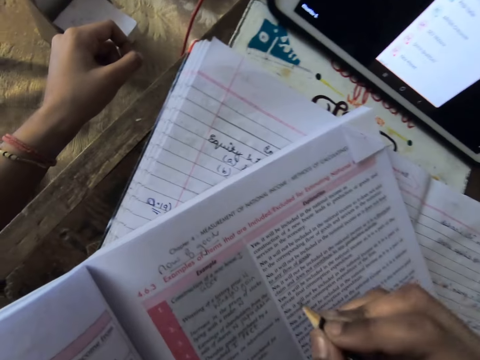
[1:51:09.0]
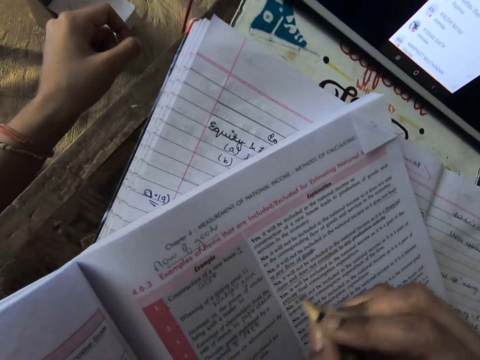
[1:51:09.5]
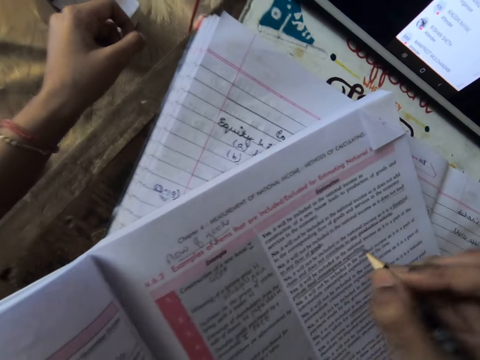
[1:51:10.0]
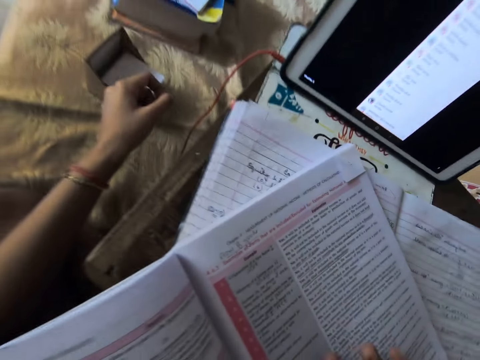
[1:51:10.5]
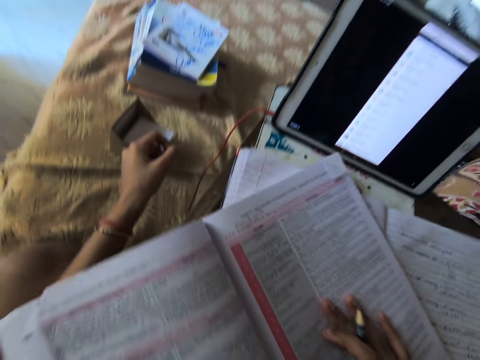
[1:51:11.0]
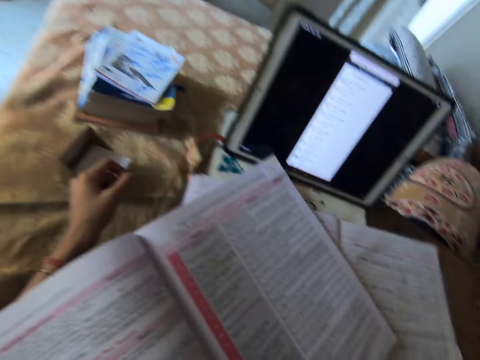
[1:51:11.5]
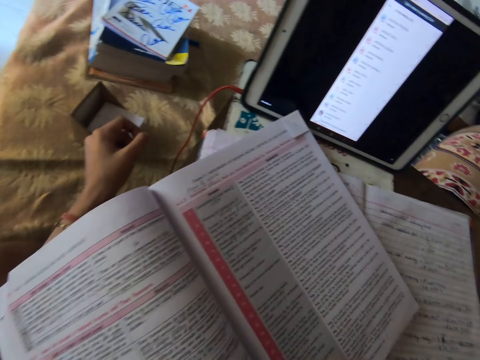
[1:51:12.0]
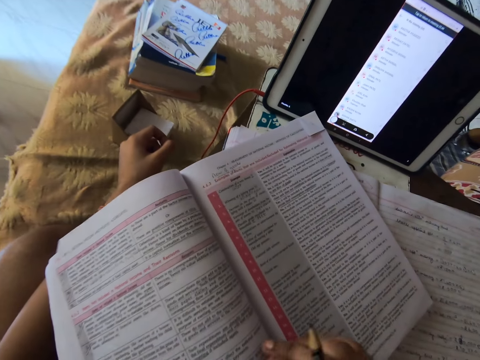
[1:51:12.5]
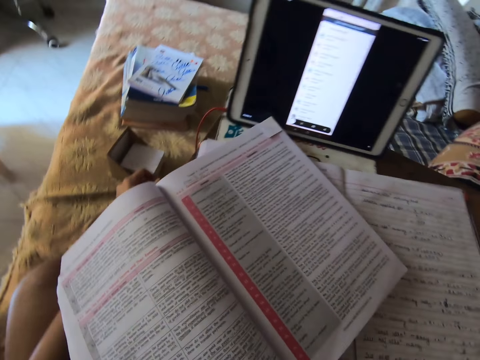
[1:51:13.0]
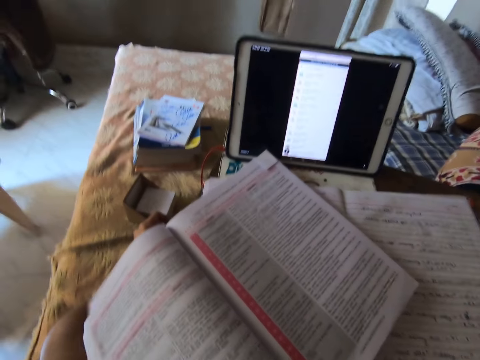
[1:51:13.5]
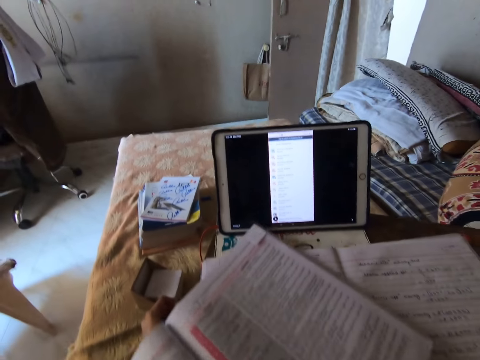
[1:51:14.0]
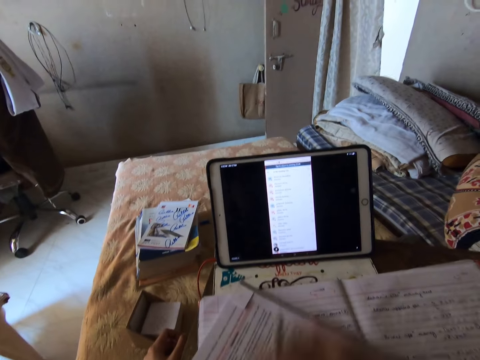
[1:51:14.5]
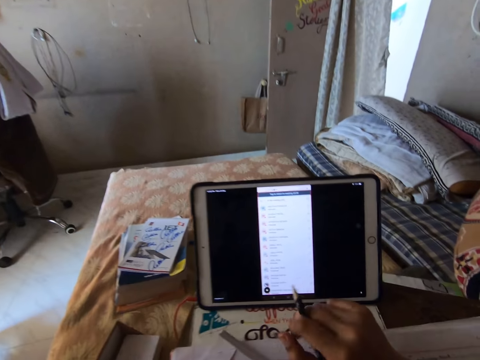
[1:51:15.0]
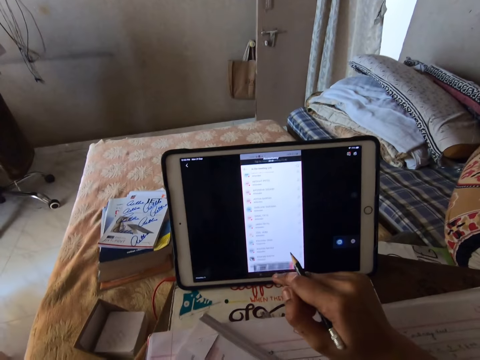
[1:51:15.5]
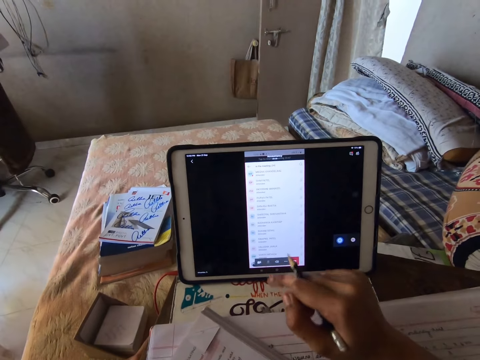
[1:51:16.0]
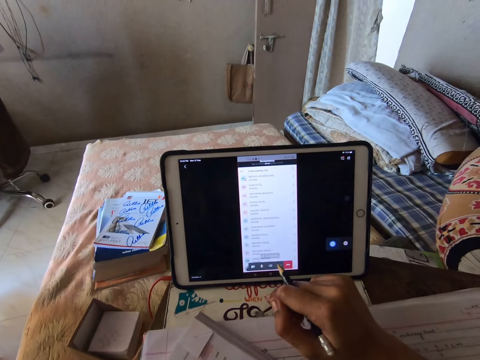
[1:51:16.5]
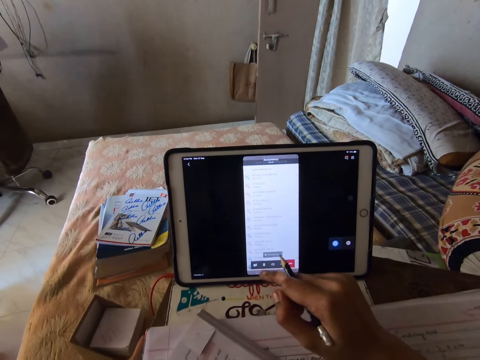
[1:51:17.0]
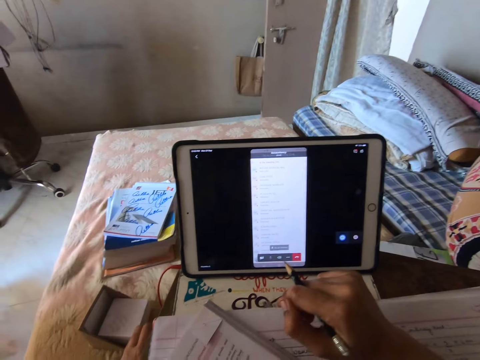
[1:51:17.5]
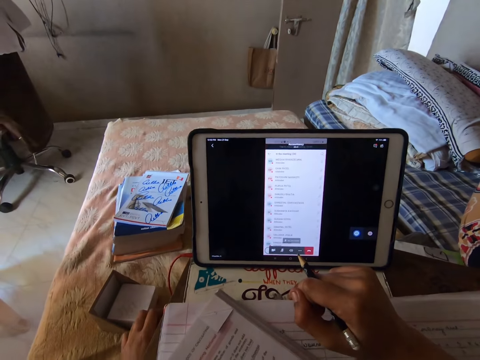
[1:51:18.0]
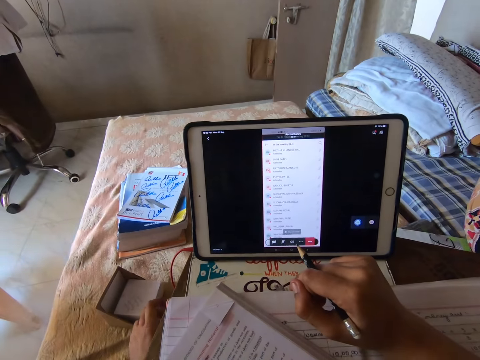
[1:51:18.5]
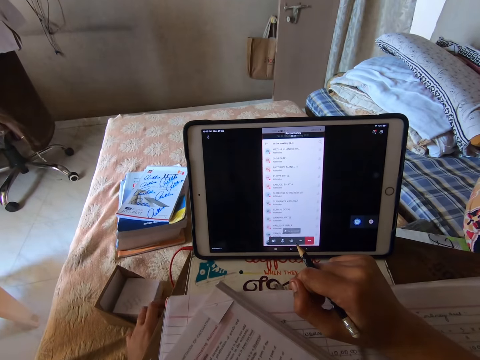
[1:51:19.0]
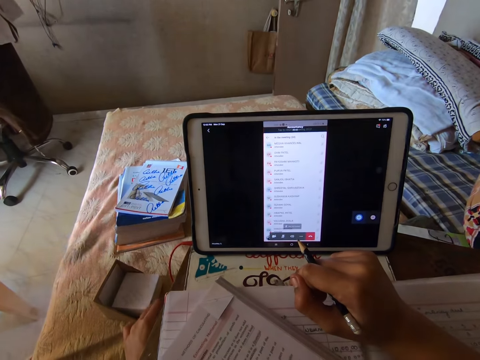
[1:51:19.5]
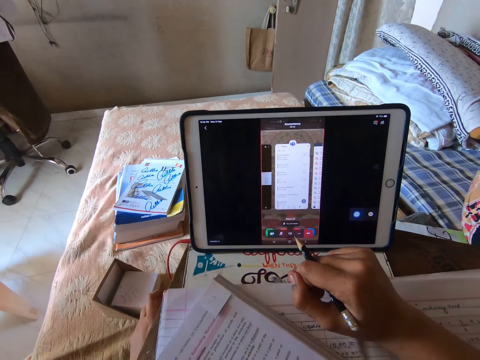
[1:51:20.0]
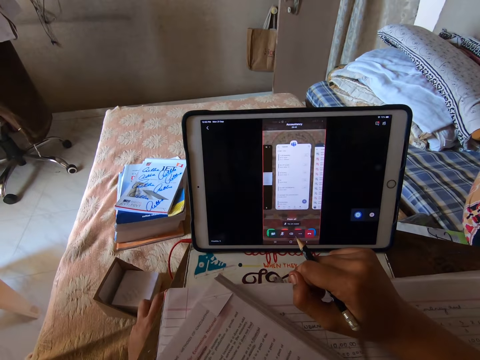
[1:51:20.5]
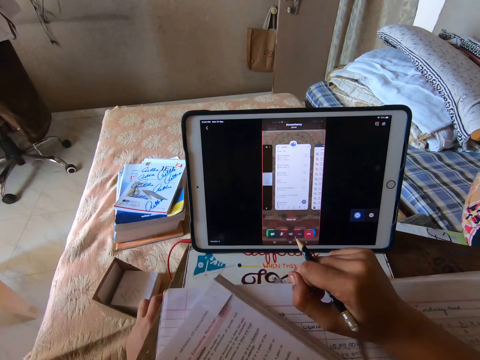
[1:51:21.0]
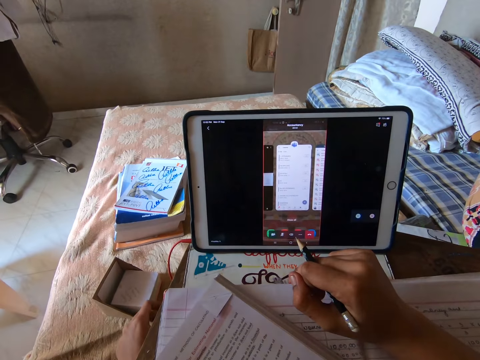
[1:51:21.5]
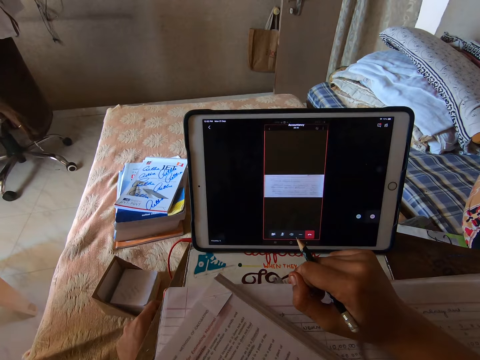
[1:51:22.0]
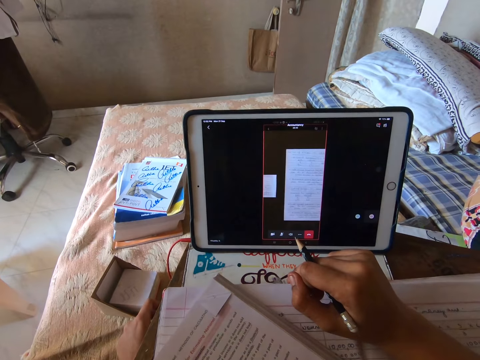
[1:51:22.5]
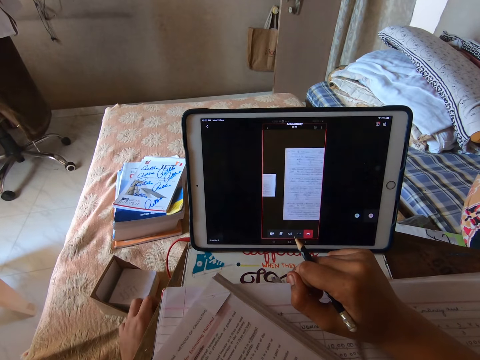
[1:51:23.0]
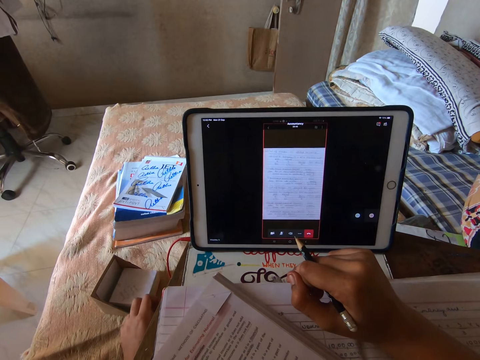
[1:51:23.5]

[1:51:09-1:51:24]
The camera wearer underlines with the pencil. She adjusts the book with her right hand. She operates the tablet on the table with her right hand. She looks at the screen.

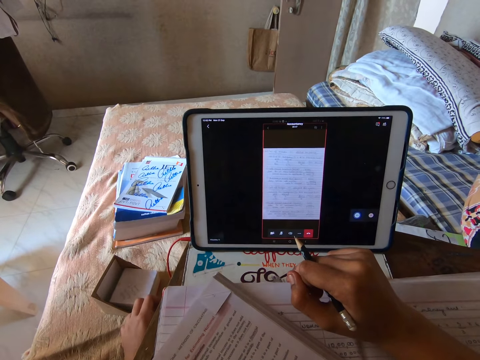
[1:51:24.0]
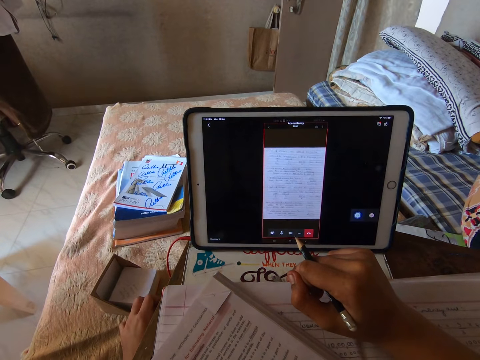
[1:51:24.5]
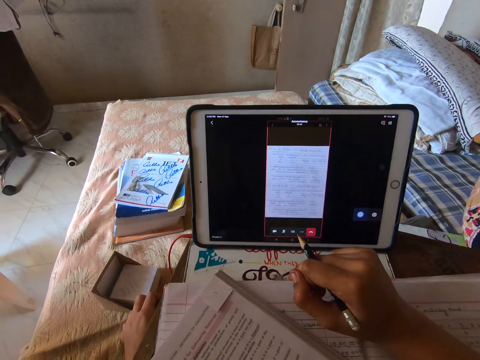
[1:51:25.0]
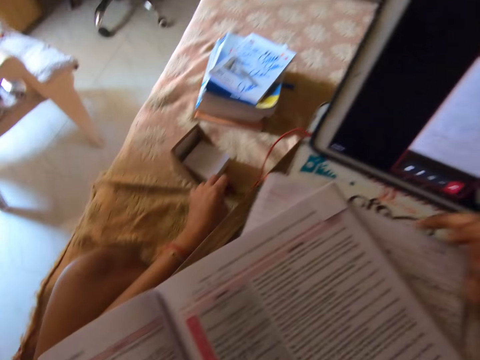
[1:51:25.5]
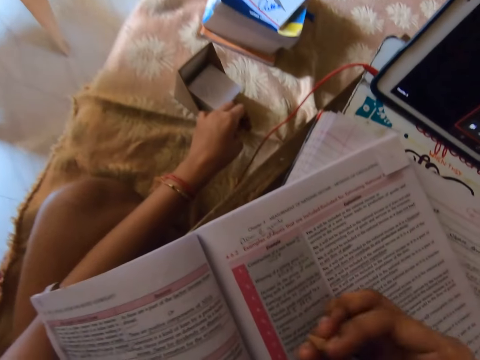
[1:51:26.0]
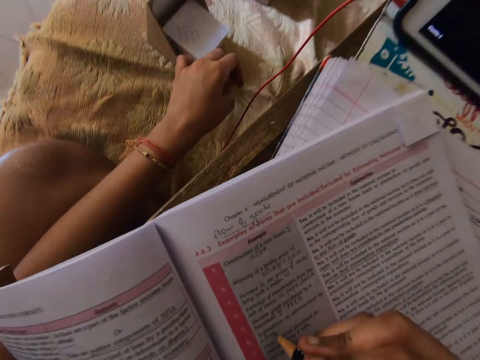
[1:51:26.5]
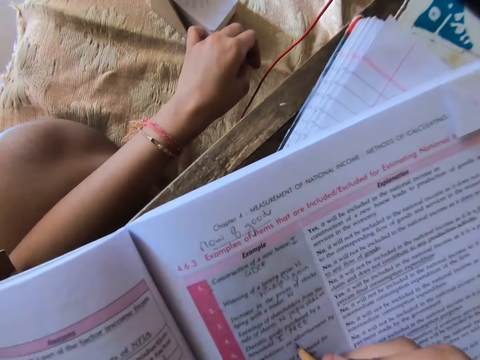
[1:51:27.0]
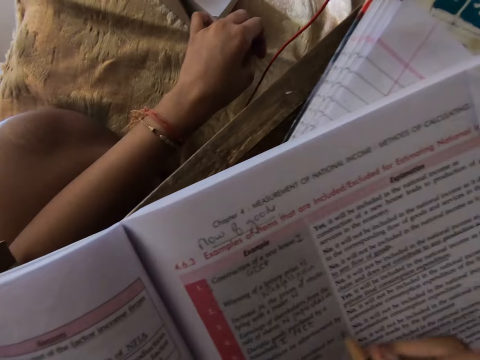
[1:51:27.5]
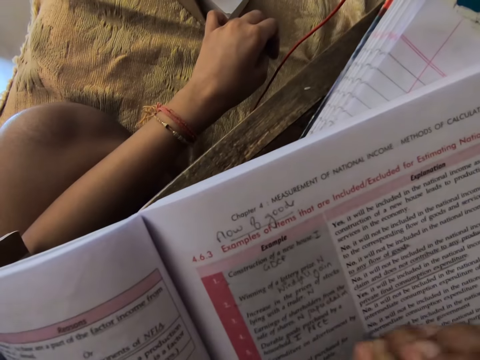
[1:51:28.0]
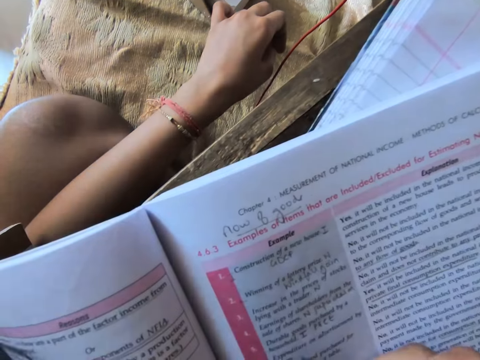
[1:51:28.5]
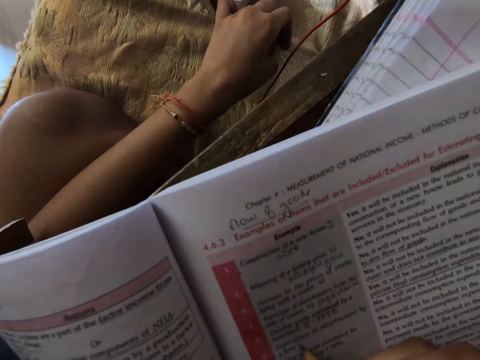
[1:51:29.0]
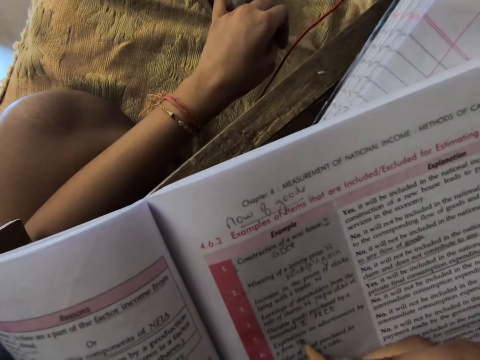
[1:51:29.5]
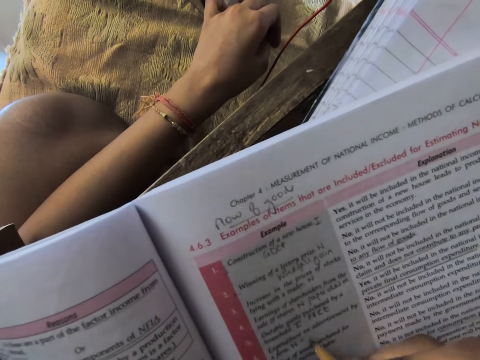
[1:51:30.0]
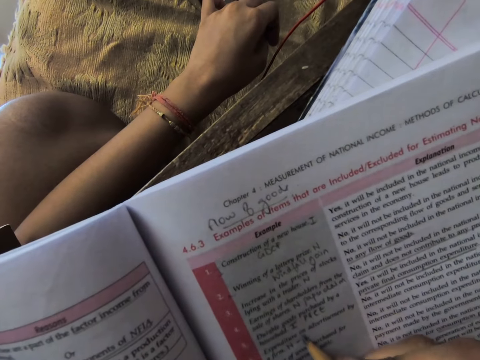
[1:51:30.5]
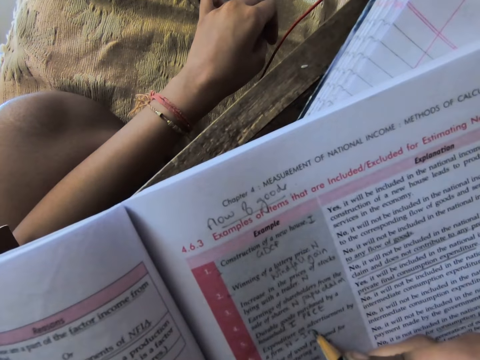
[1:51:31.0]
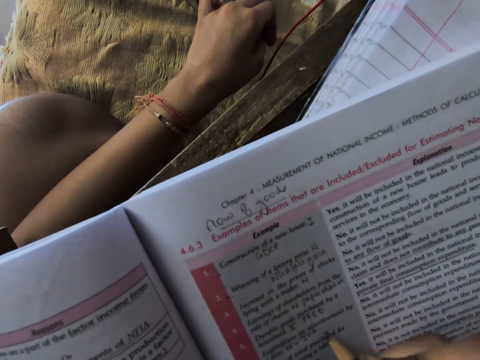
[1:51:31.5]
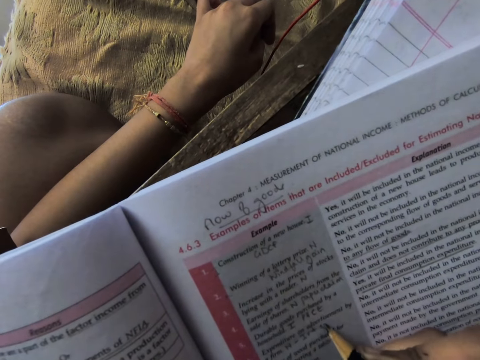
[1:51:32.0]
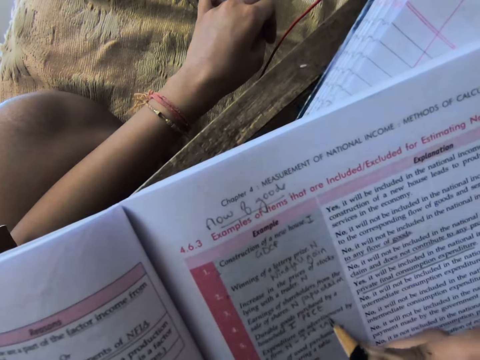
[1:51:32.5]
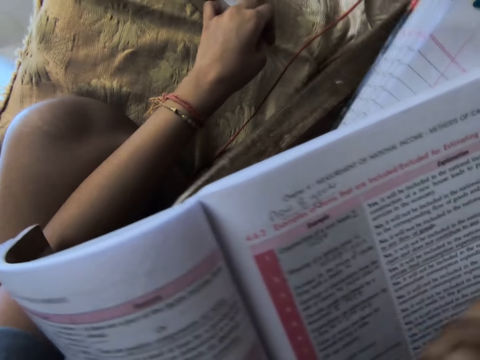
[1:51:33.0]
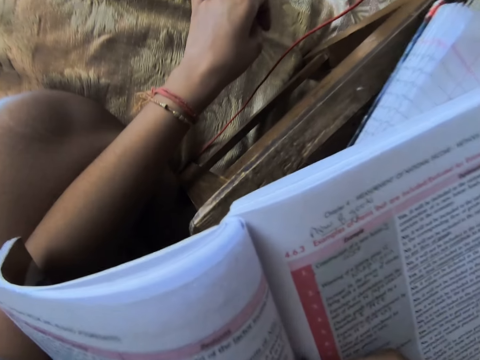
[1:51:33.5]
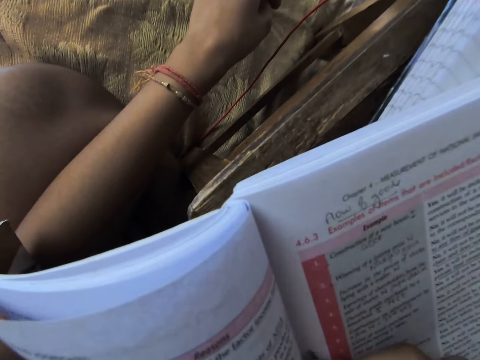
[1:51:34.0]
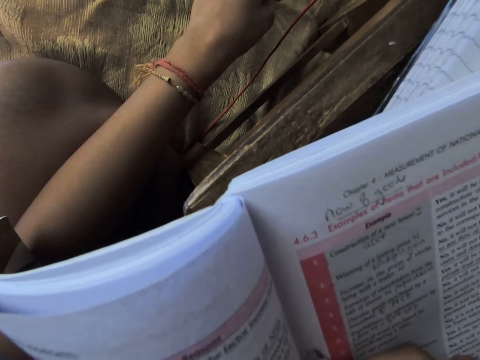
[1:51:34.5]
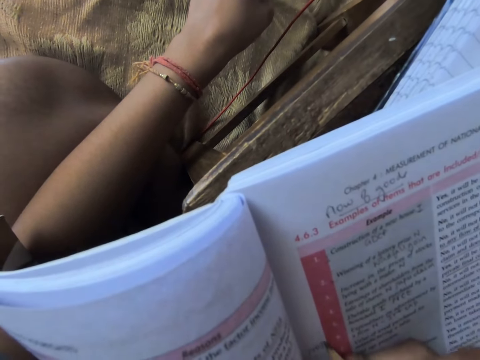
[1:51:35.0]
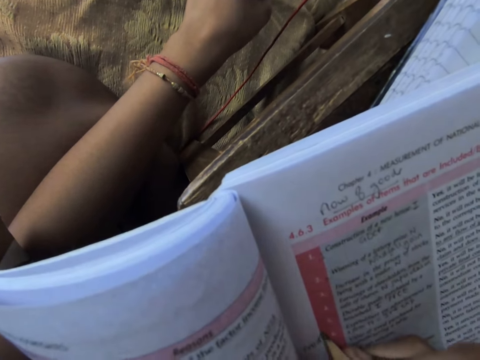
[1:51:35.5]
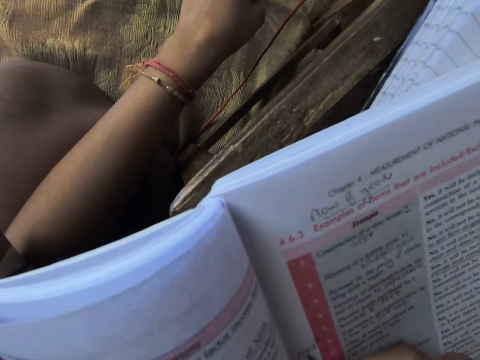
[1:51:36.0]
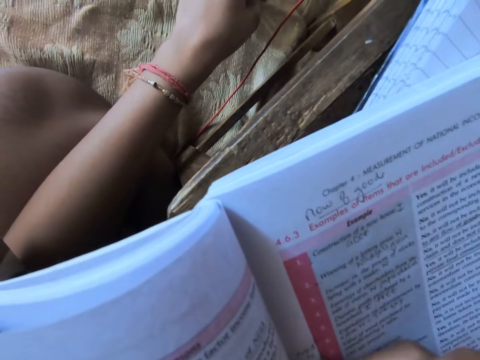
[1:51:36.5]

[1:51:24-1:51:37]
The camera wearer counts with the pencil. They make some jottings on the book with the pencil.
